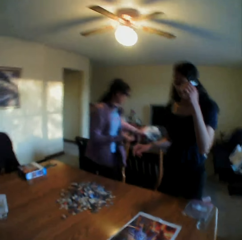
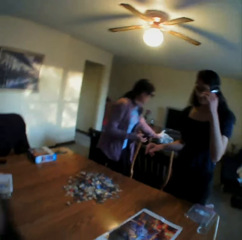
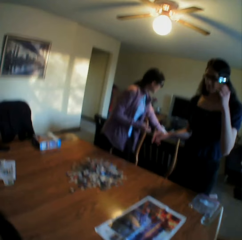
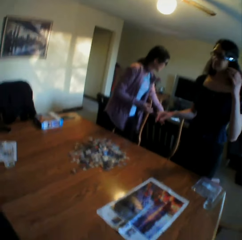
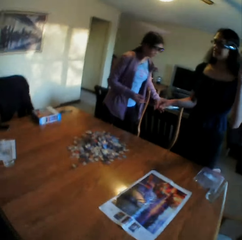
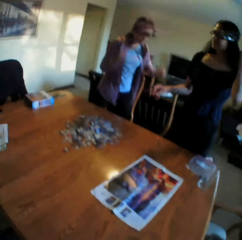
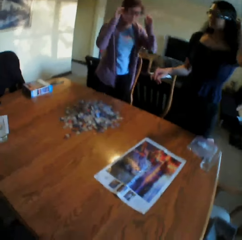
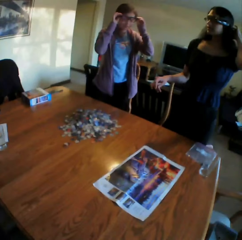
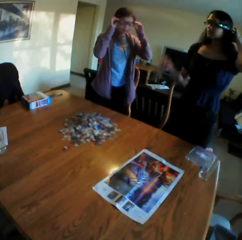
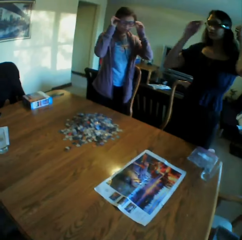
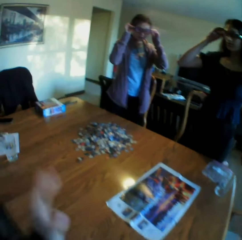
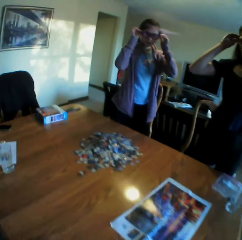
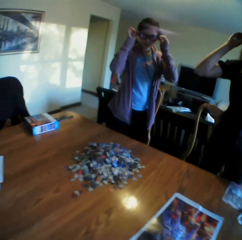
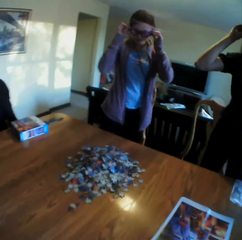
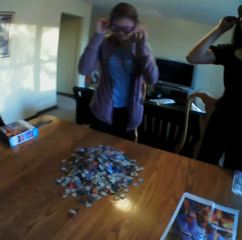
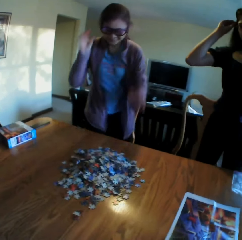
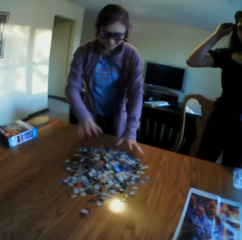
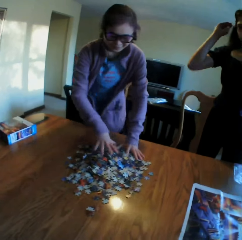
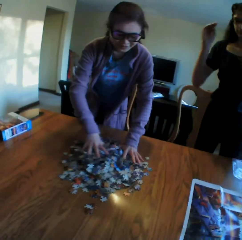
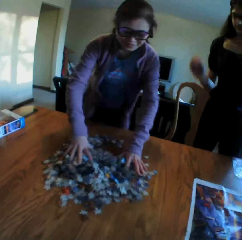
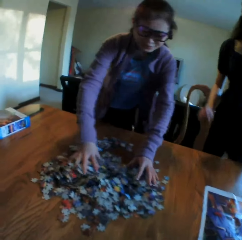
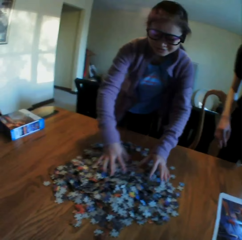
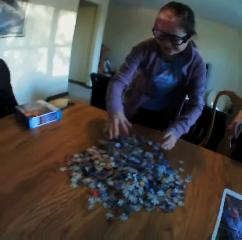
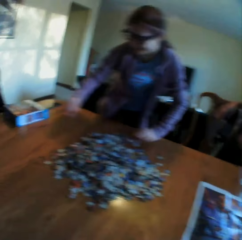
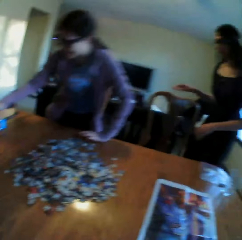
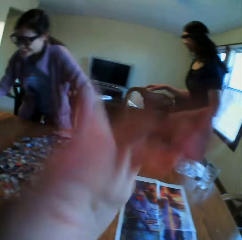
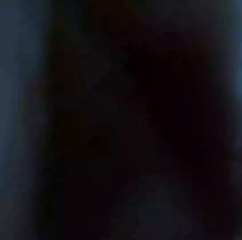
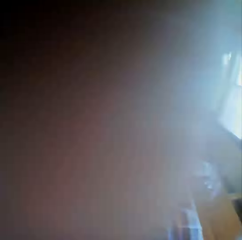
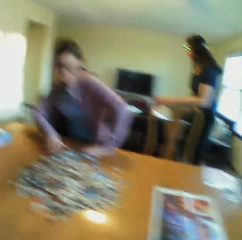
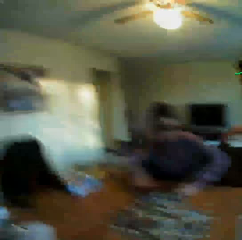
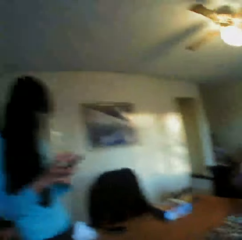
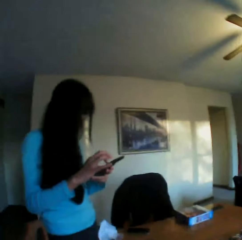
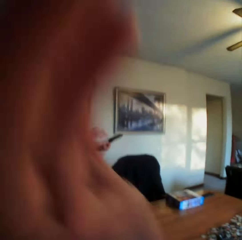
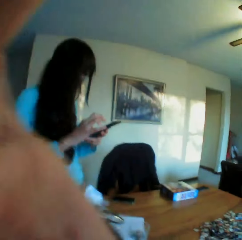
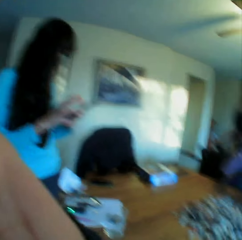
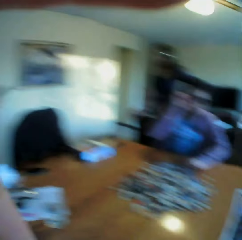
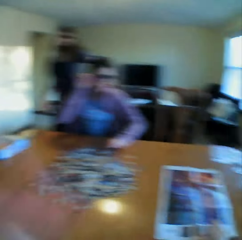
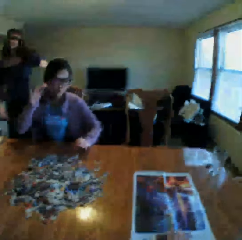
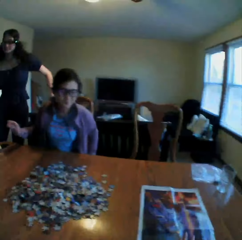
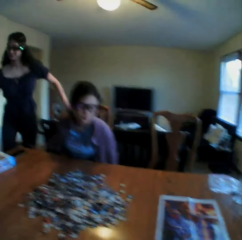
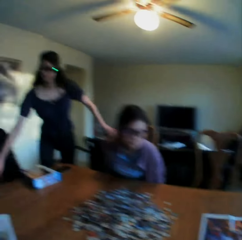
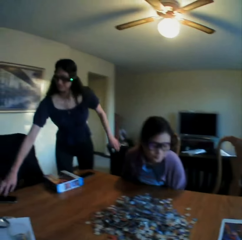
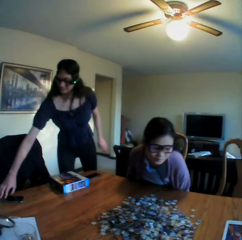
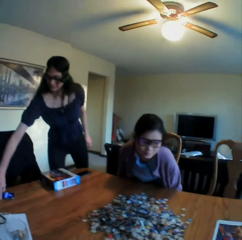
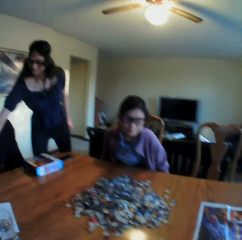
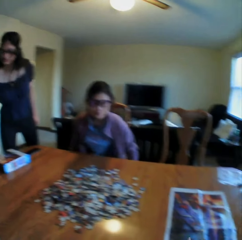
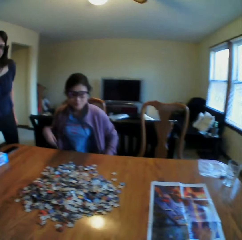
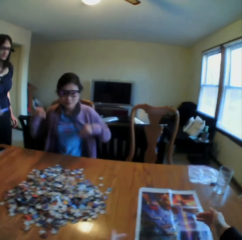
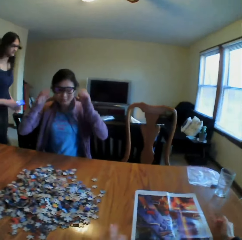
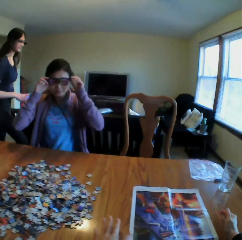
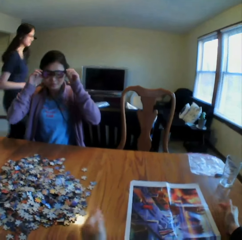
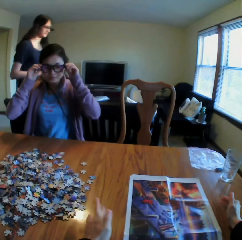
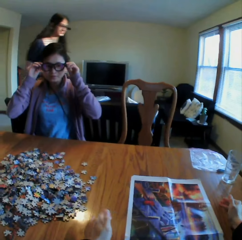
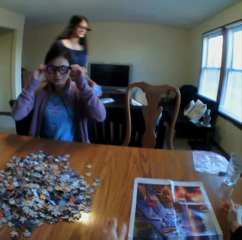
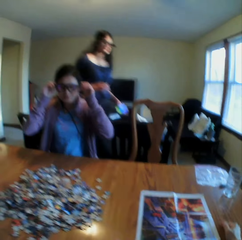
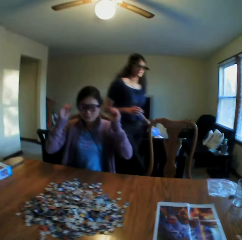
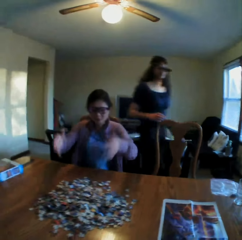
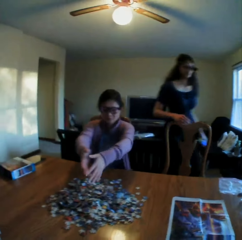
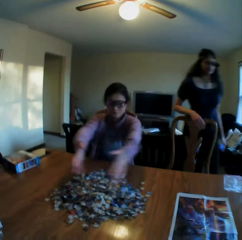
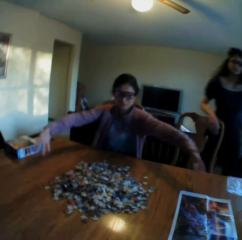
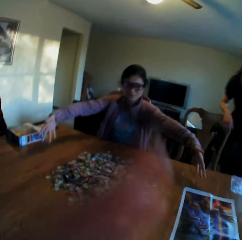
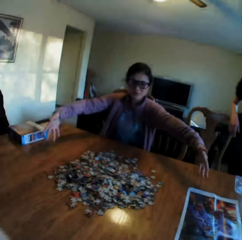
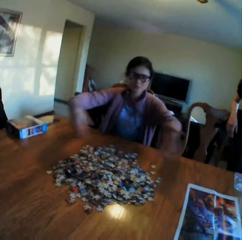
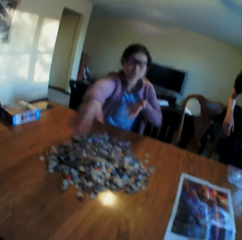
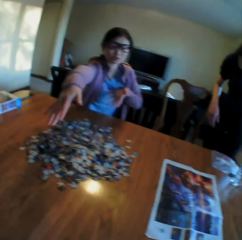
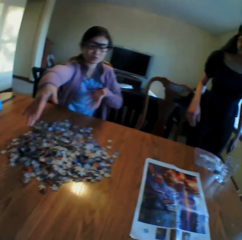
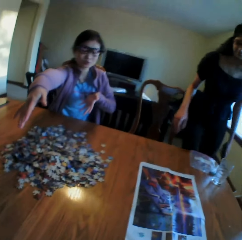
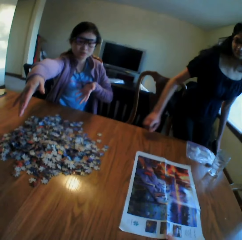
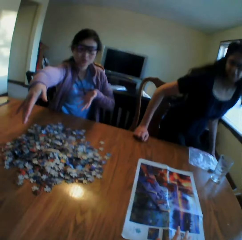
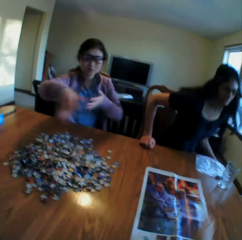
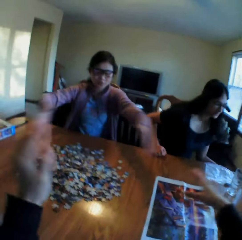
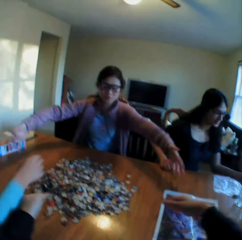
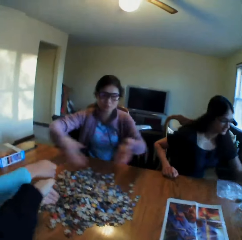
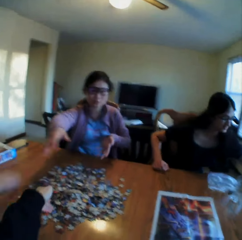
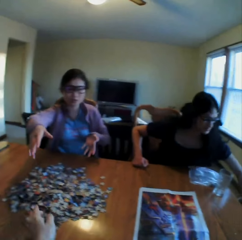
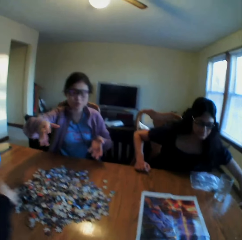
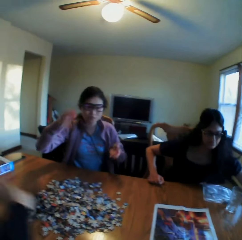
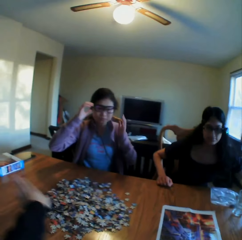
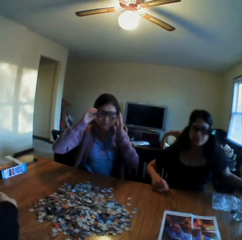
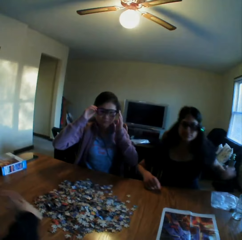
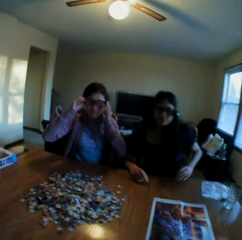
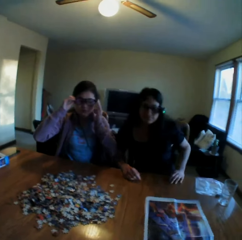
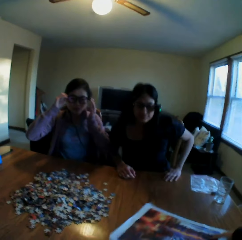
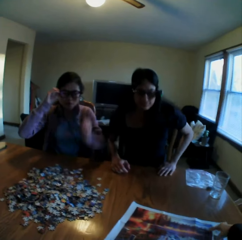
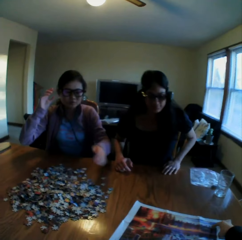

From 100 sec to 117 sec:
The camera wearer converses with the colleagues. They look at the table. They move to the table. A woman spreads the puzzles on the table. The camera wearer puts the hand on the camera. They converse with the colleagues. They look at another woman. They adjust the camera. They look at the table. They move the hands on the table. A lady talks to the camera wearer. The camera wearer touches the camera. They demonstrate by hands. They talk to the lady. The first woman demonstrates by hand.

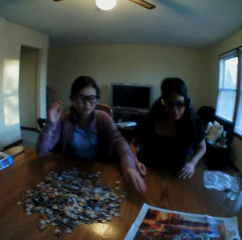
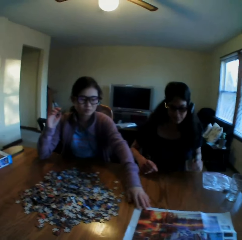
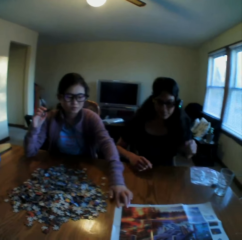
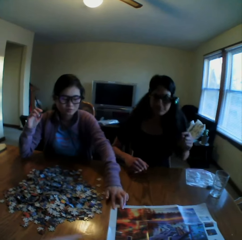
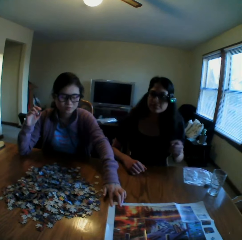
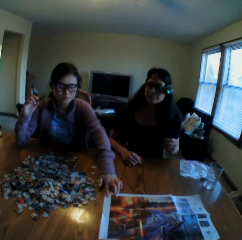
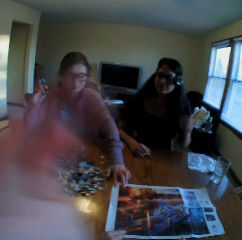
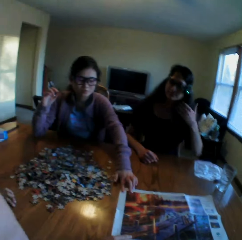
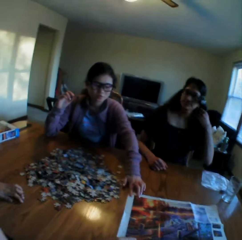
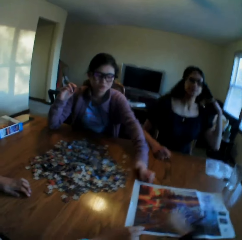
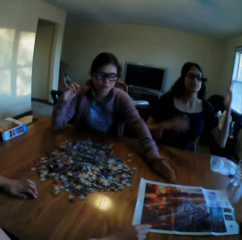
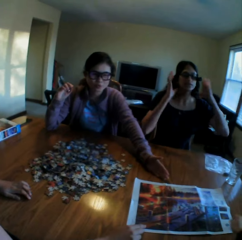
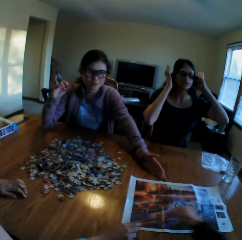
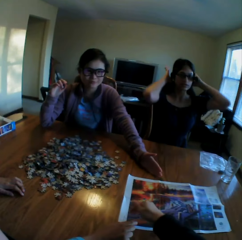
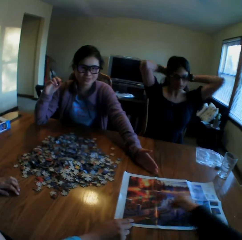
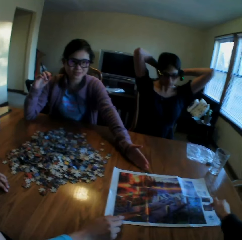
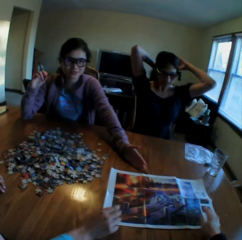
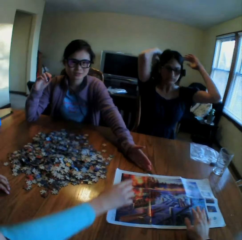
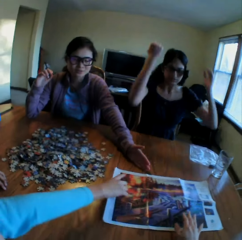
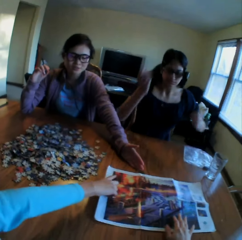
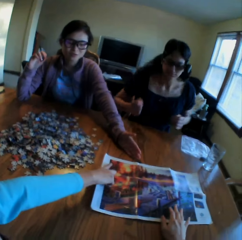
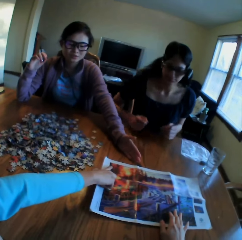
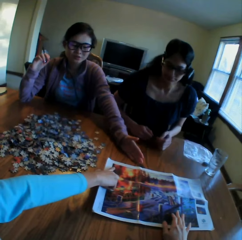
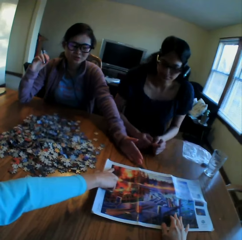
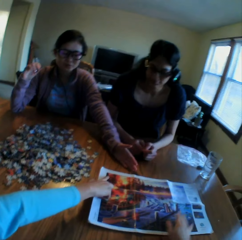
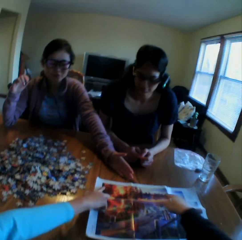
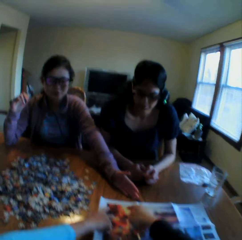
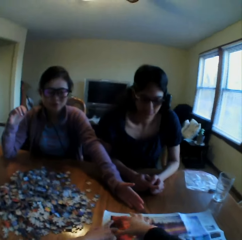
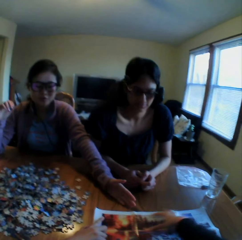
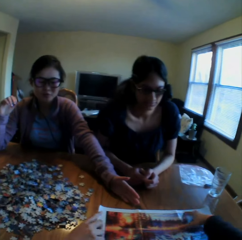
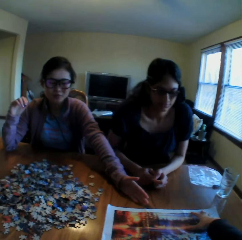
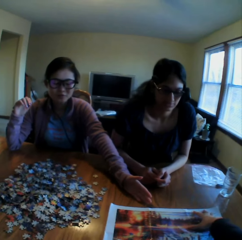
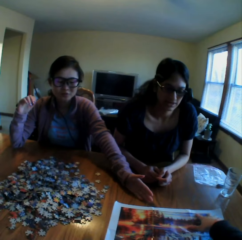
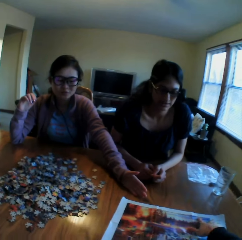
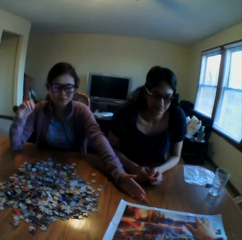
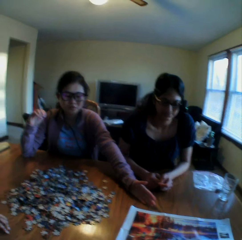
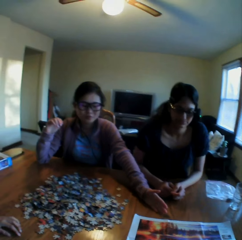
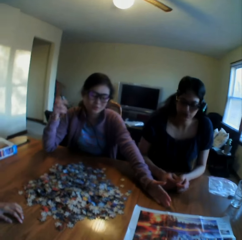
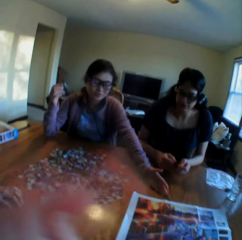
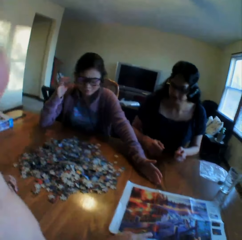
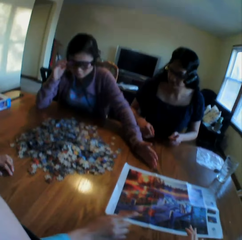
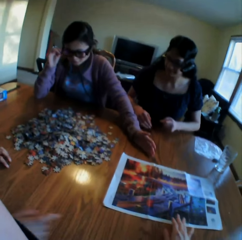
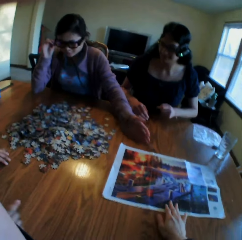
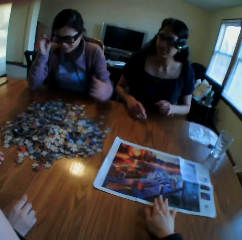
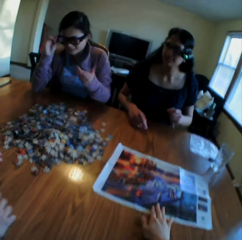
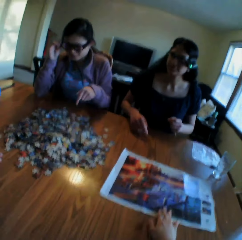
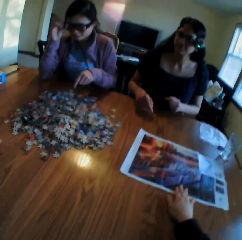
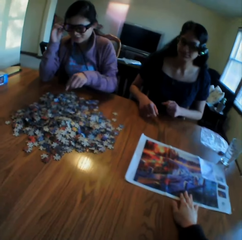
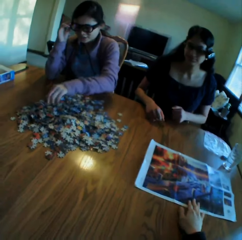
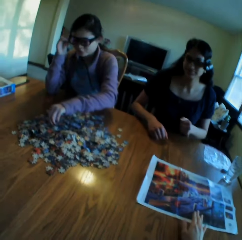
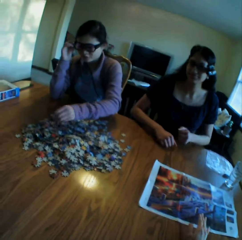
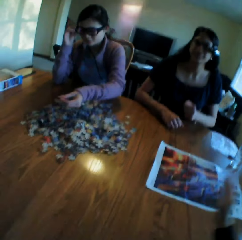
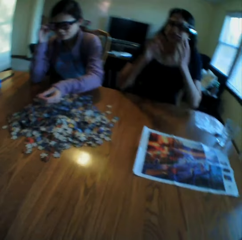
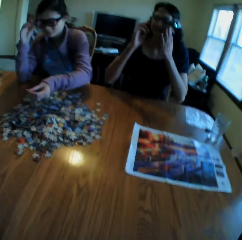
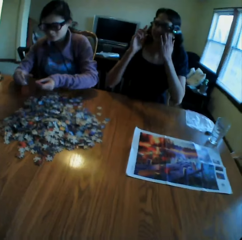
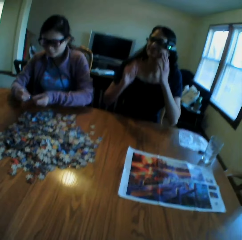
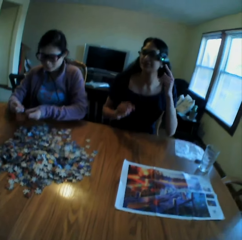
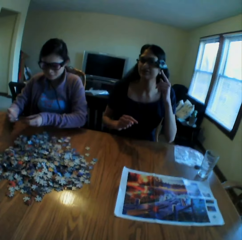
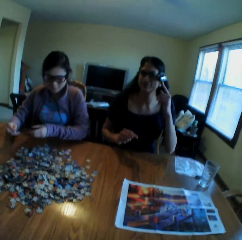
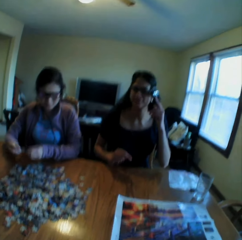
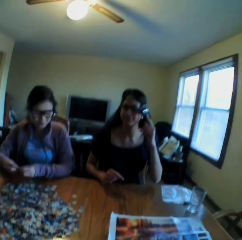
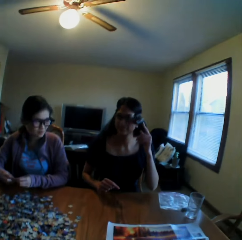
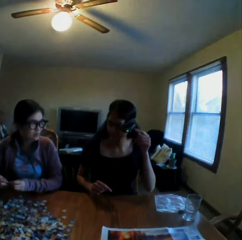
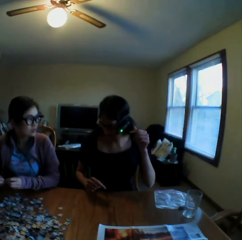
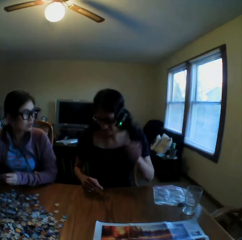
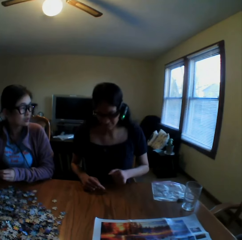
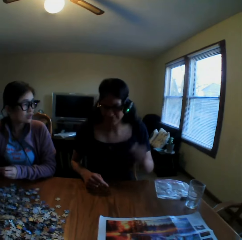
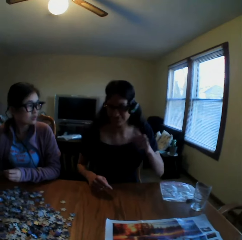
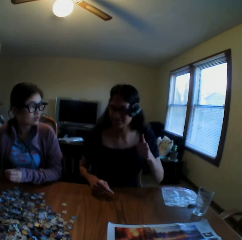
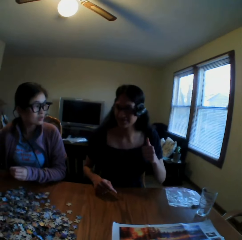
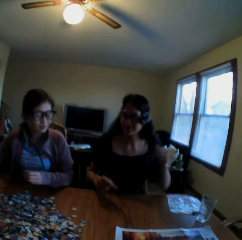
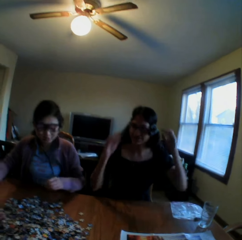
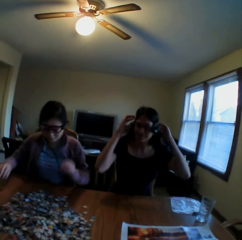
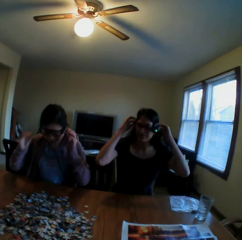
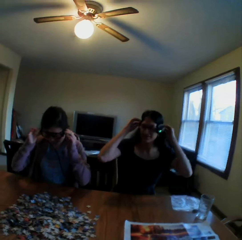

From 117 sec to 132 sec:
The camera wearer turns the picture on the table. They move the left hand. They converse with the colleagues. They hold the picture on the table. They point at the picture. They adjust the camera. A woman converses with the colleagues. The camera wearer moves the picture on the table. A lady talks to the camera wearer. The camera wearer responds to the colleagues. They look at another woman.
